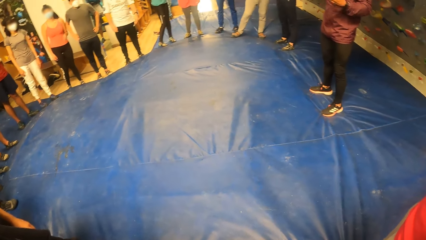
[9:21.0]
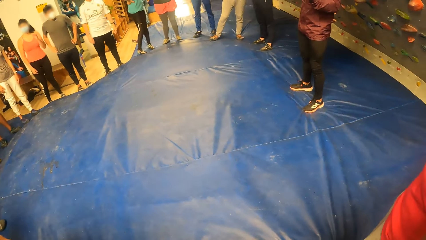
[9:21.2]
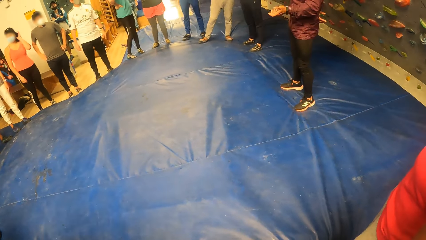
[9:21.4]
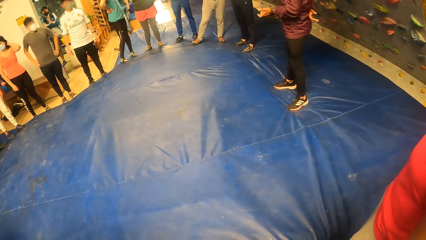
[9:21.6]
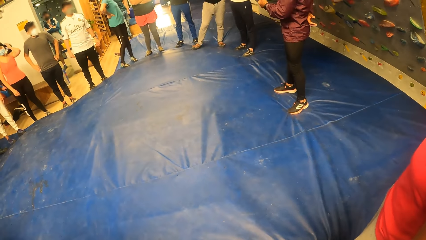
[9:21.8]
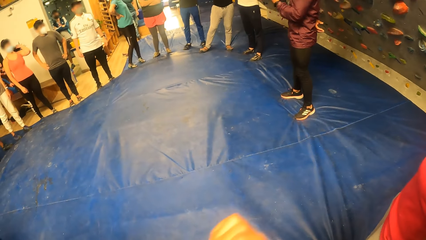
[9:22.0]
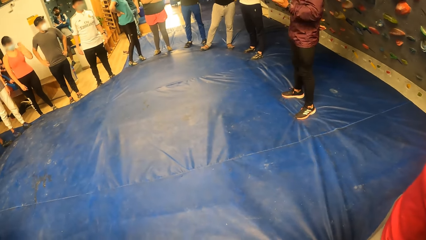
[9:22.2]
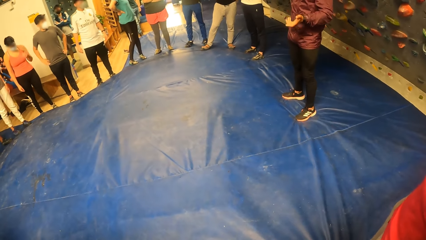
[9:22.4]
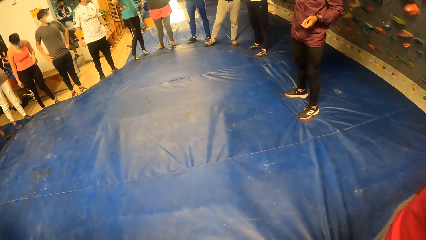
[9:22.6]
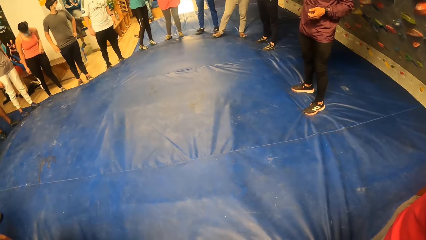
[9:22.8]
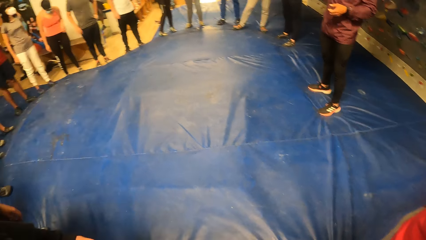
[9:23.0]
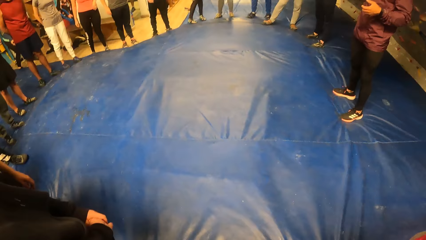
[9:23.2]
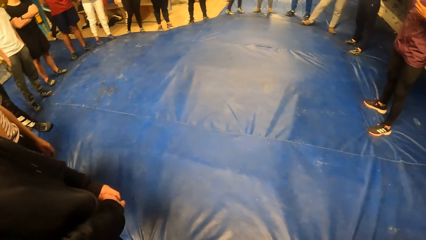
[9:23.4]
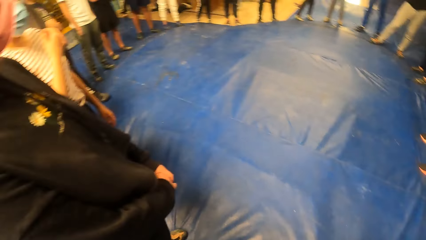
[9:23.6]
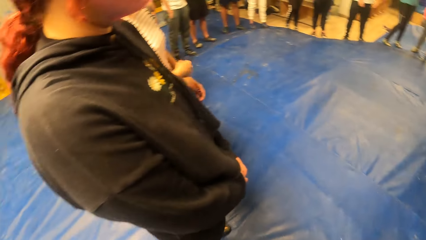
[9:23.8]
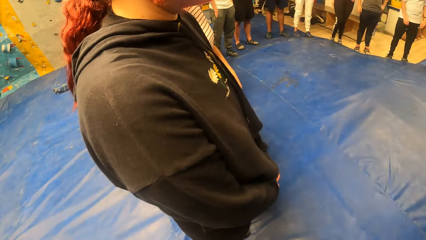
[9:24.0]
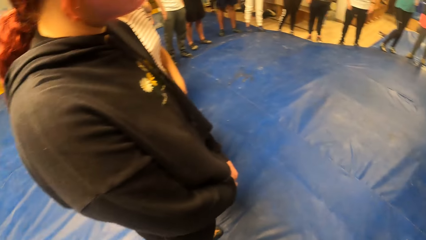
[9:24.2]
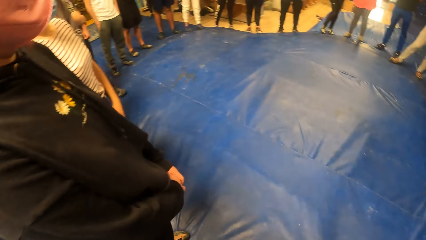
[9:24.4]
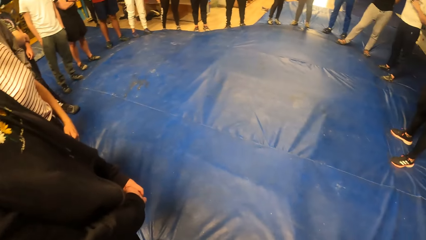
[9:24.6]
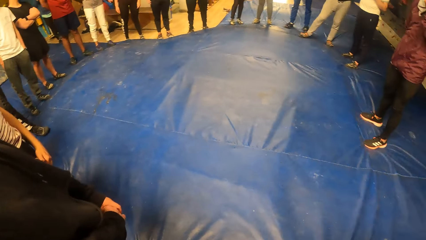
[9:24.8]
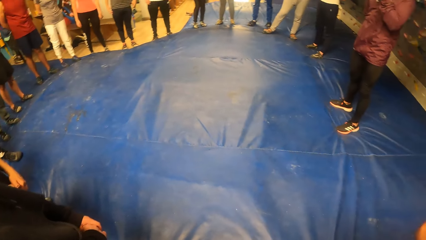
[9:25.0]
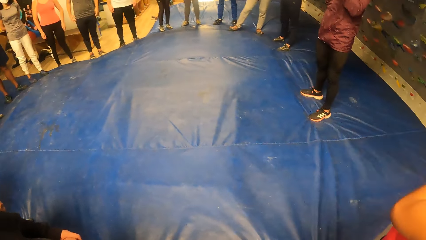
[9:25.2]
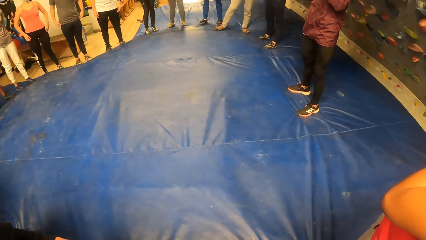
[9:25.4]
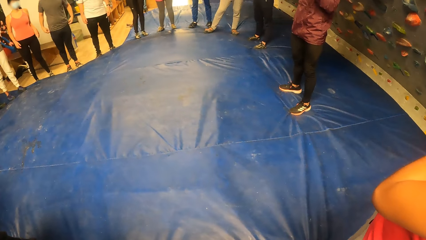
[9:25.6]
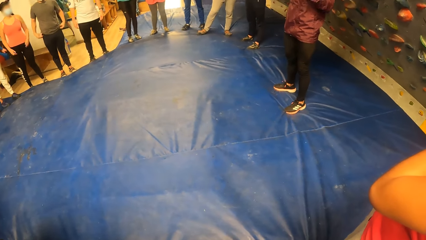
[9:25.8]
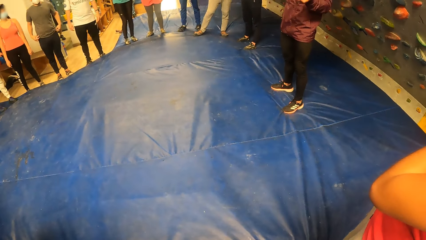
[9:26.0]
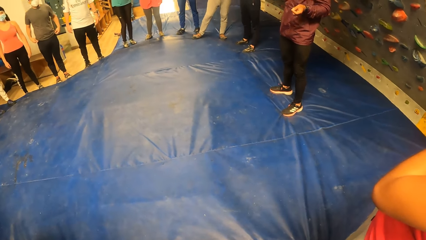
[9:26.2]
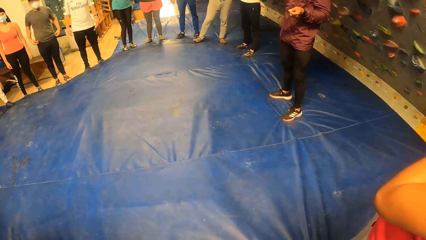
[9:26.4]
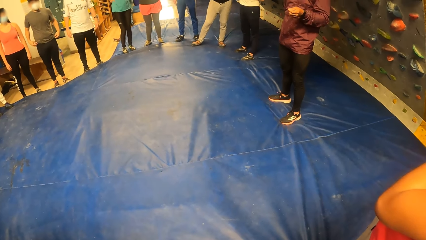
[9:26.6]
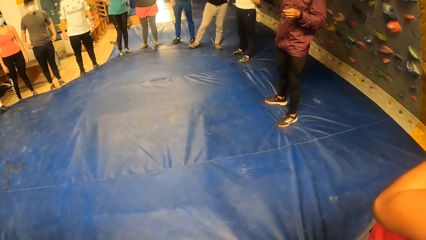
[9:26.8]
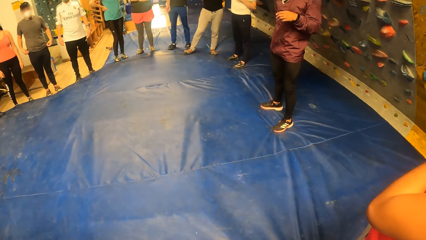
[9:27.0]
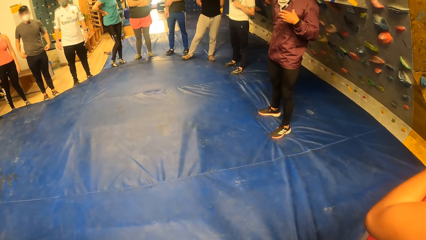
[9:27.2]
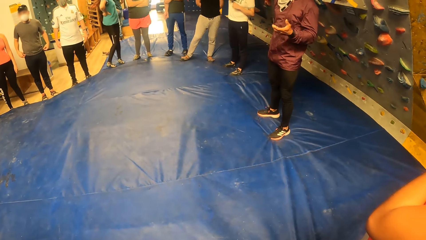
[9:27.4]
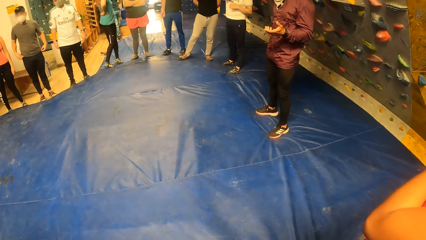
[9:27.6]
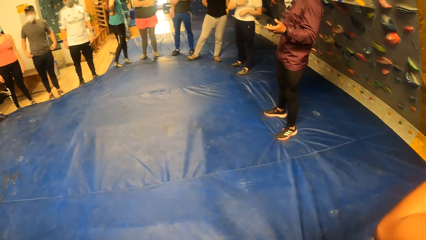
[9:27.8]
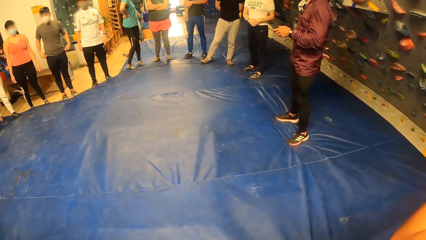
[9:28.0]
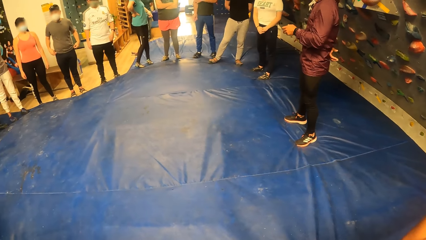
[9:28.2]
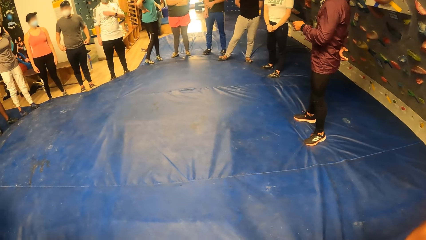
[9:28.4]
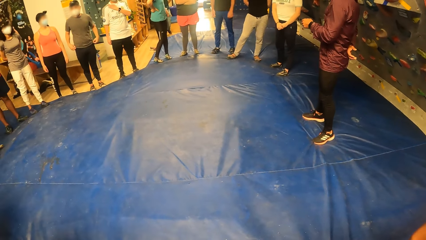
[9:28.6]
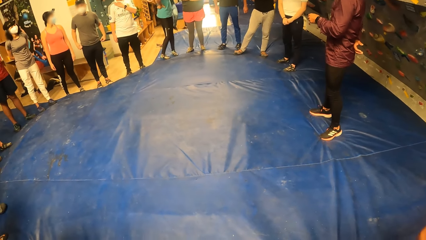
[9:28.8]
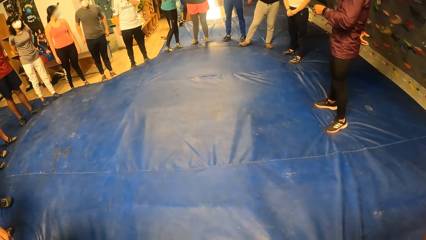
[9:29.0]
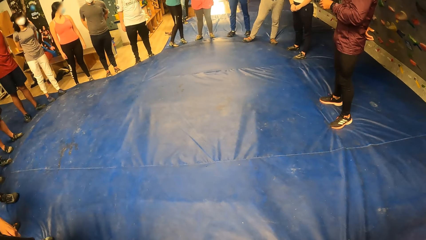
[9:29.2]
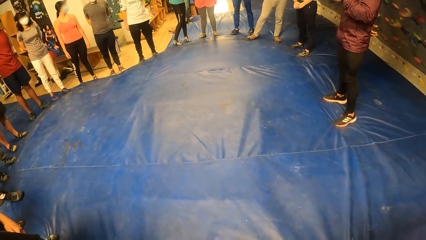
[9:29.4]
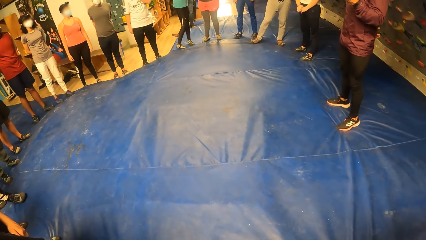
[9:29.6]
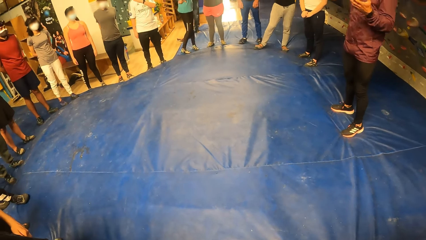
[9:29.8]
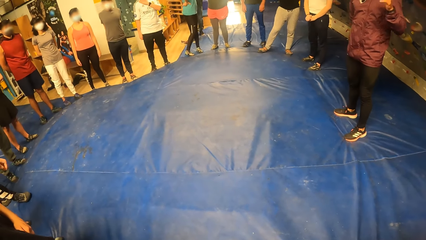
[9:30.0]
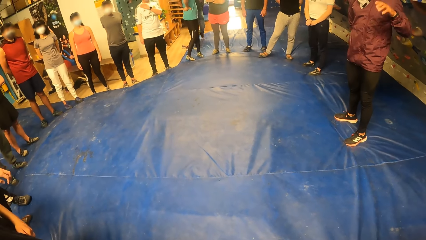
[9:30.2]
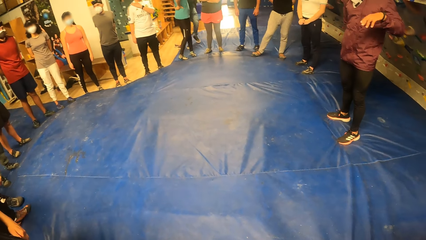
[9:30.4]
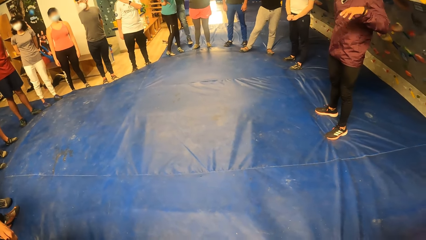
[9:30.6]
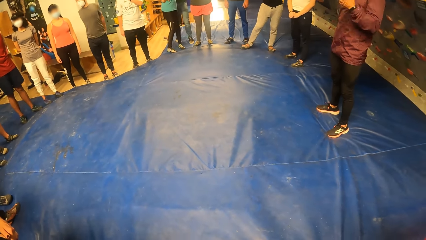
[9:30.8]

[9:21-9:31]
The camera wearer turns towards a woman, toward the left. They observe the rock climbing instructor.

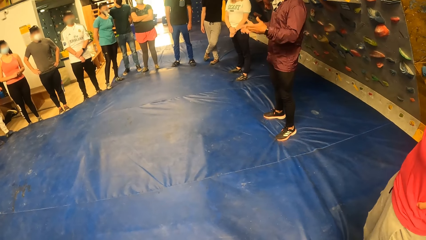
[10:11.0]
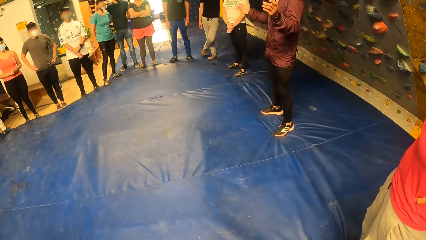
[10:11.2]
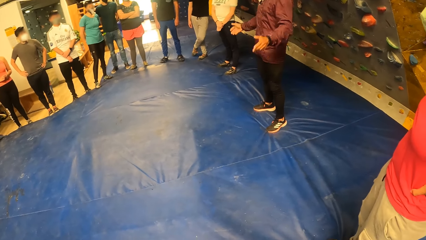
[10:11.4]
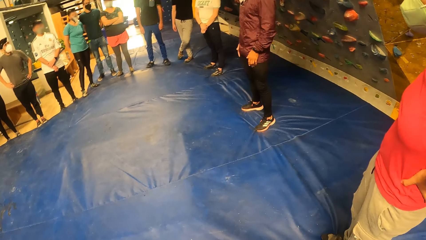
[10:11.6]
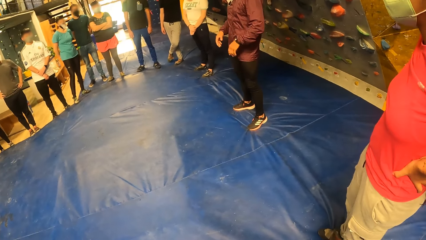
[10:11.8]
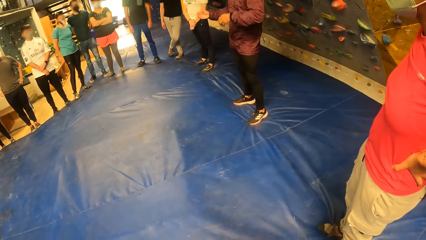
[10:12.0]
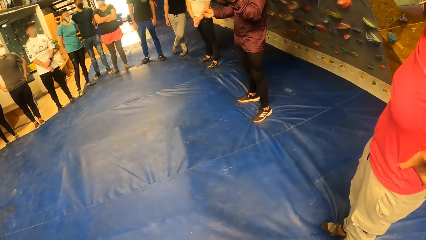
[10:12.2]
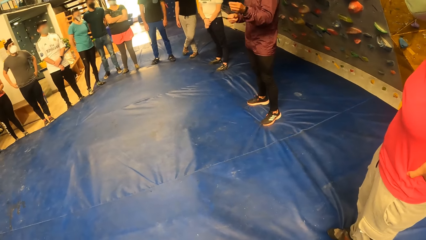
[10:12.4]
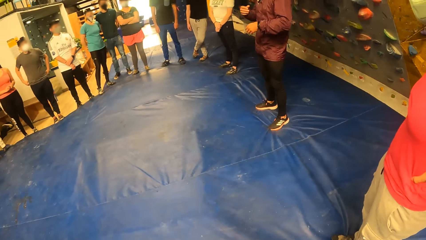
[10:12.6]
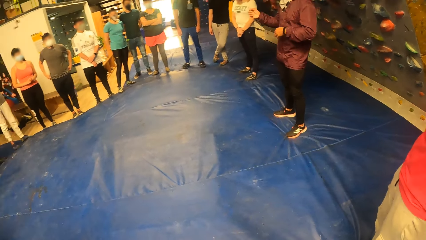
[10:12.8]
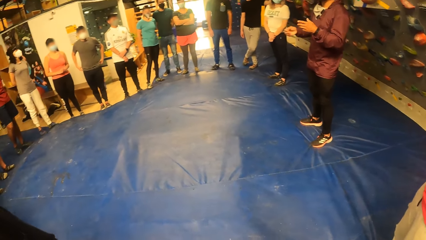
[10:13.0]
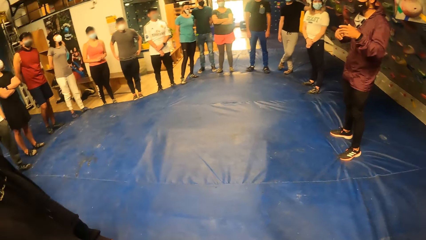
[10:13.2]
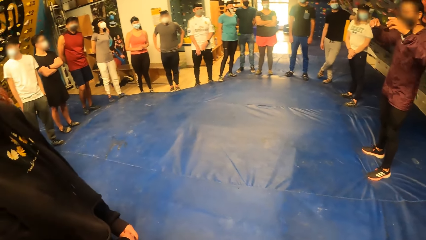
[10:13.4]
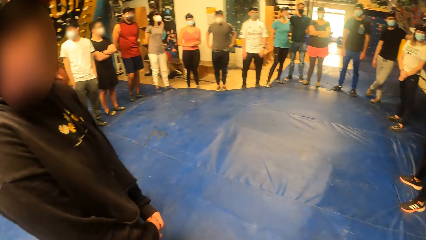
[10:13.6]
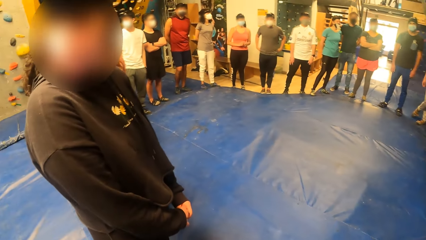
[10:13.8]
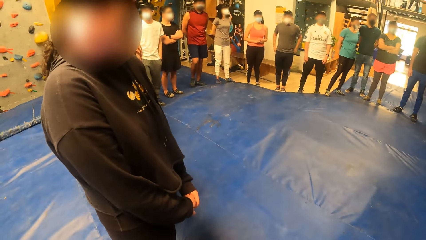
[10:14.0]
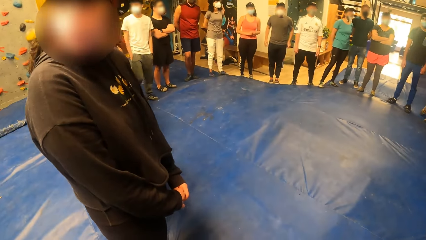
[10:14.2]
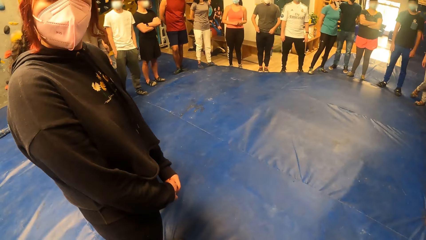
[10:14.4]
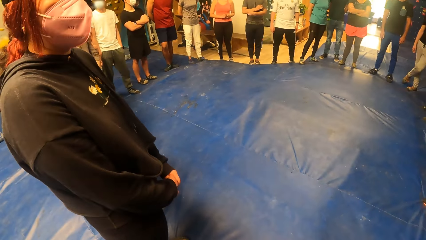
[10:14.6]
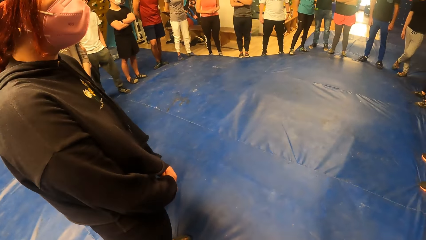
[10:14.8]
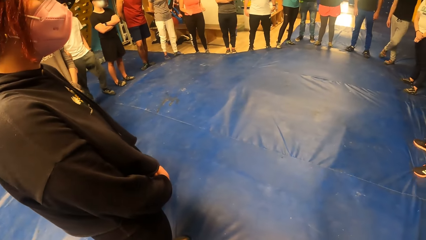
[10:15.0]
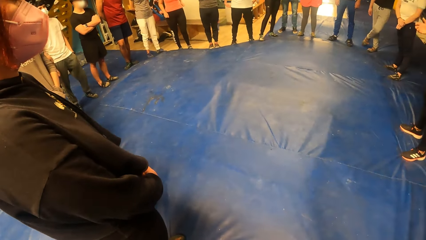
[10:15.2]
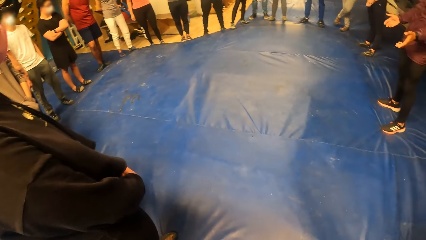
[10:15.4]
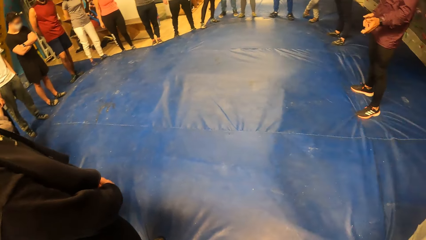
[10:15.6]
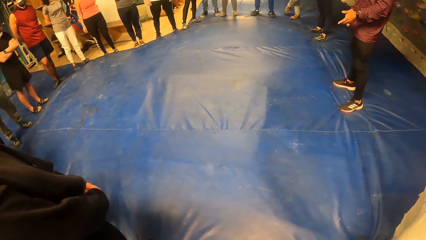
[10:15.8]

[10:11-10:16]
The camera wearer turns towards a woman, toward the left. They observe the rock climbing instructor.
